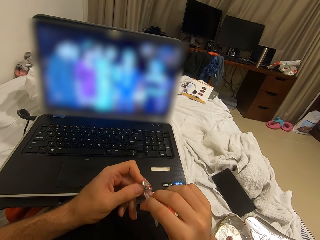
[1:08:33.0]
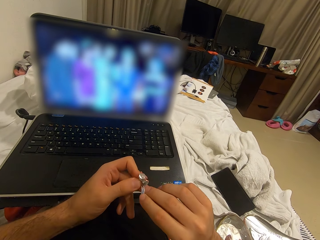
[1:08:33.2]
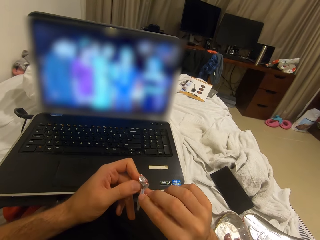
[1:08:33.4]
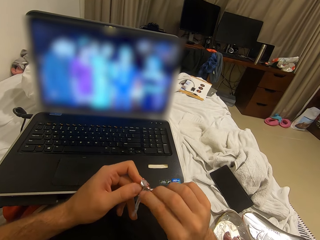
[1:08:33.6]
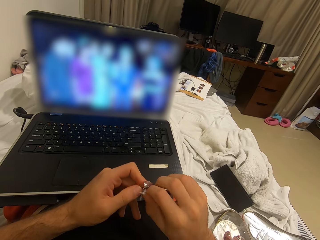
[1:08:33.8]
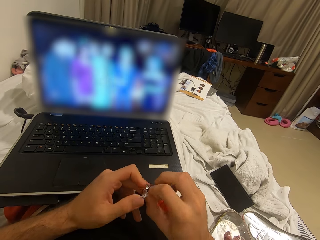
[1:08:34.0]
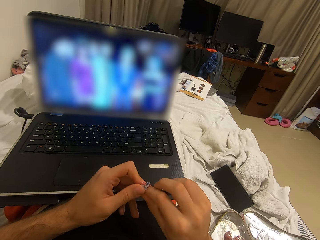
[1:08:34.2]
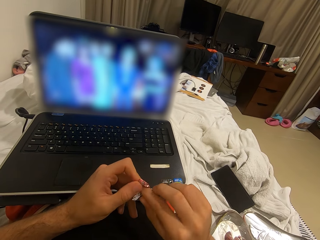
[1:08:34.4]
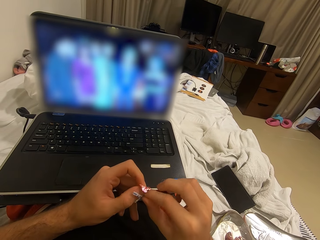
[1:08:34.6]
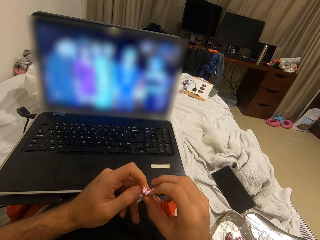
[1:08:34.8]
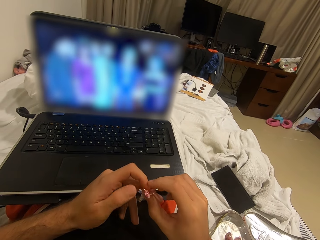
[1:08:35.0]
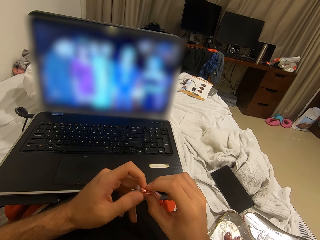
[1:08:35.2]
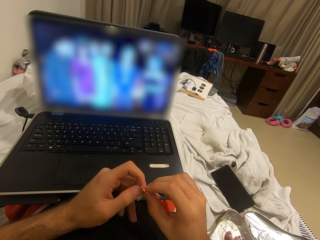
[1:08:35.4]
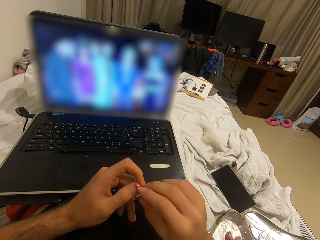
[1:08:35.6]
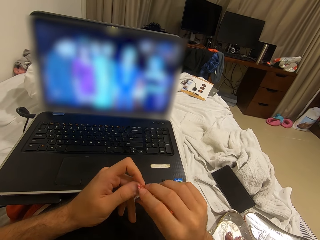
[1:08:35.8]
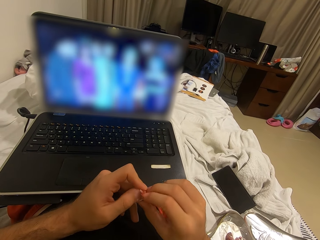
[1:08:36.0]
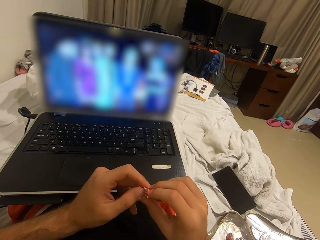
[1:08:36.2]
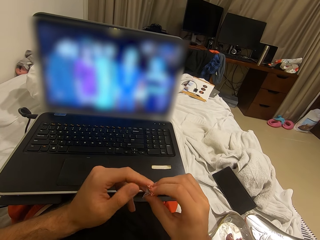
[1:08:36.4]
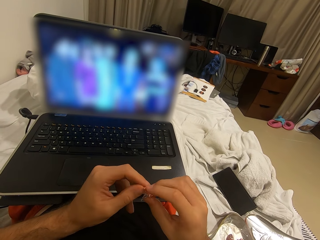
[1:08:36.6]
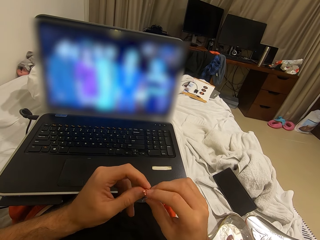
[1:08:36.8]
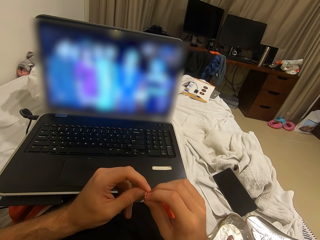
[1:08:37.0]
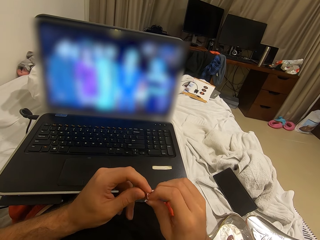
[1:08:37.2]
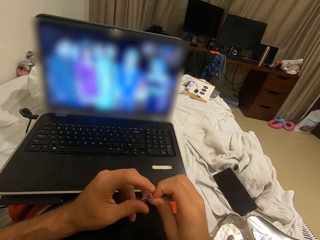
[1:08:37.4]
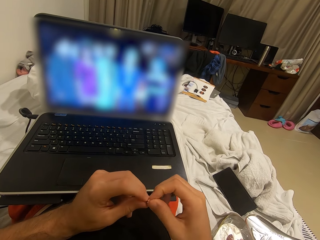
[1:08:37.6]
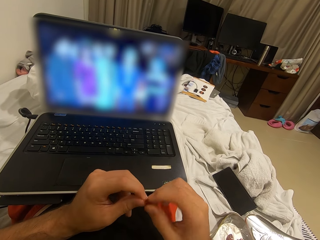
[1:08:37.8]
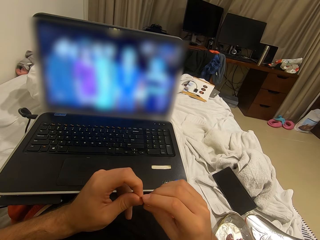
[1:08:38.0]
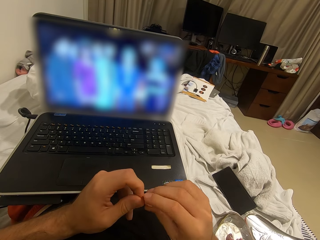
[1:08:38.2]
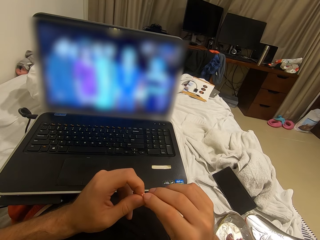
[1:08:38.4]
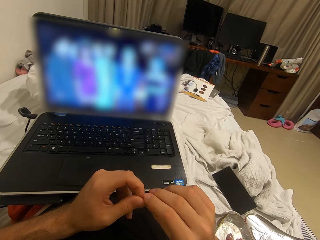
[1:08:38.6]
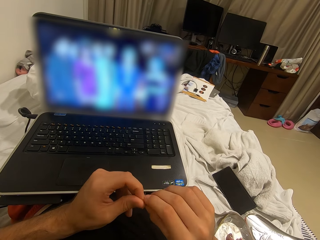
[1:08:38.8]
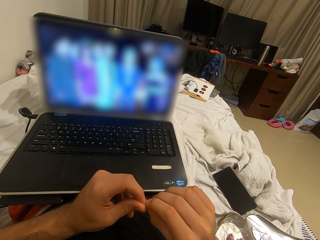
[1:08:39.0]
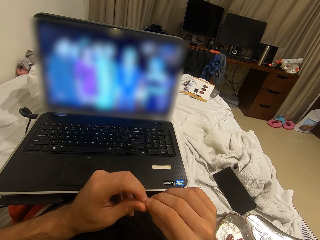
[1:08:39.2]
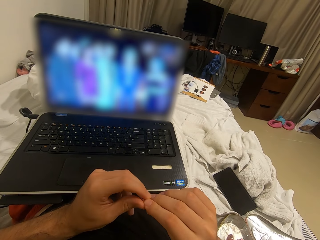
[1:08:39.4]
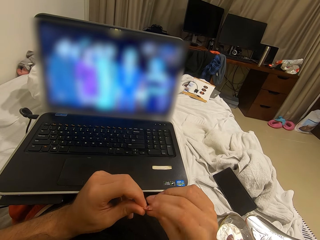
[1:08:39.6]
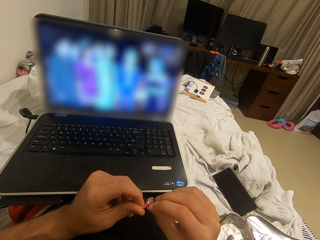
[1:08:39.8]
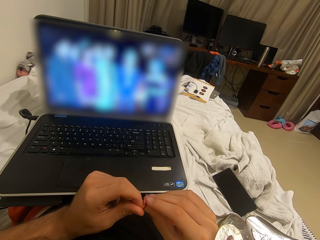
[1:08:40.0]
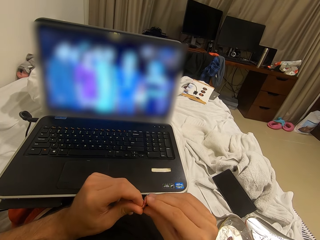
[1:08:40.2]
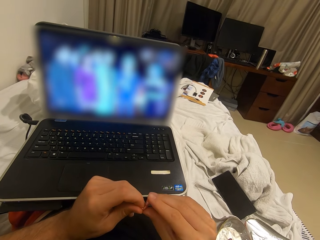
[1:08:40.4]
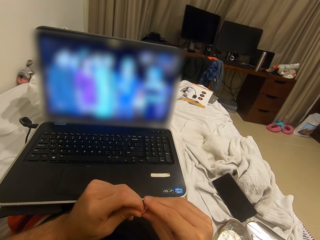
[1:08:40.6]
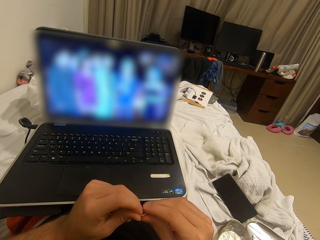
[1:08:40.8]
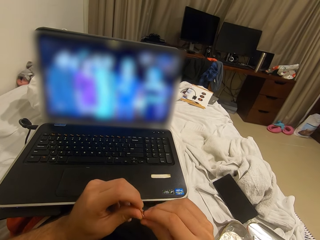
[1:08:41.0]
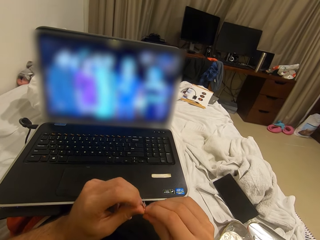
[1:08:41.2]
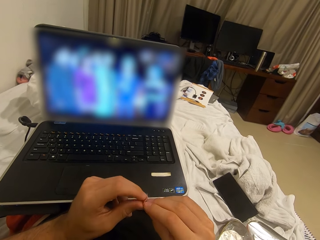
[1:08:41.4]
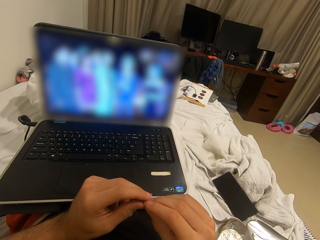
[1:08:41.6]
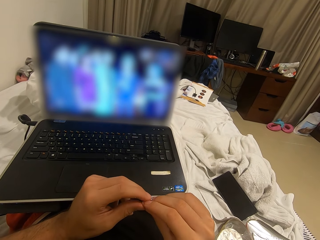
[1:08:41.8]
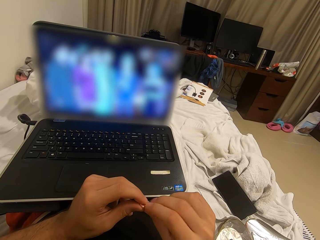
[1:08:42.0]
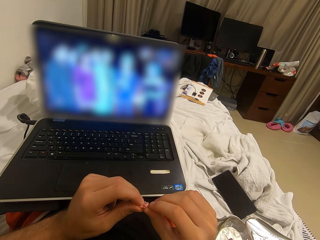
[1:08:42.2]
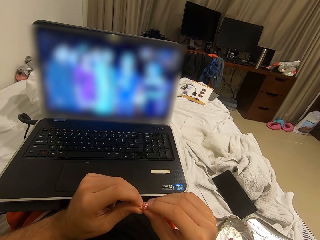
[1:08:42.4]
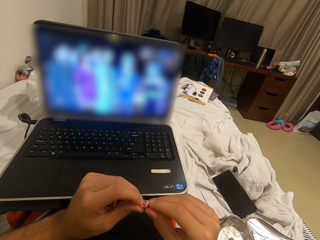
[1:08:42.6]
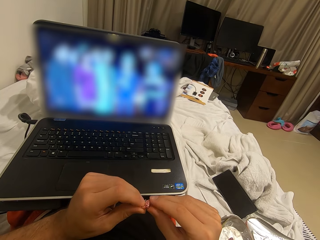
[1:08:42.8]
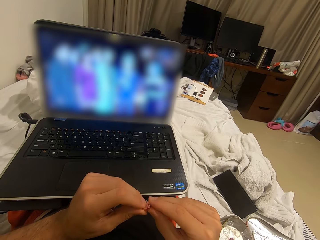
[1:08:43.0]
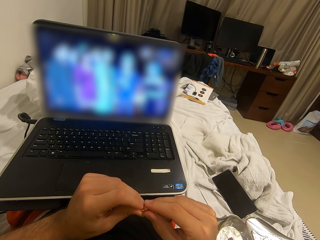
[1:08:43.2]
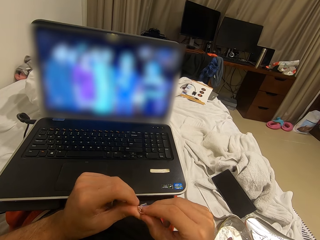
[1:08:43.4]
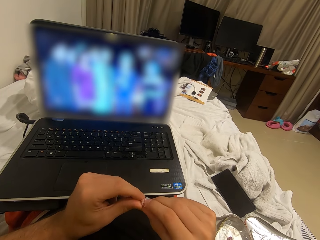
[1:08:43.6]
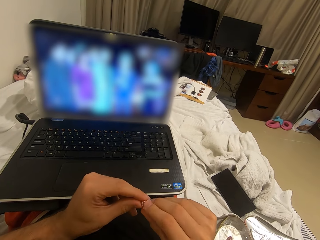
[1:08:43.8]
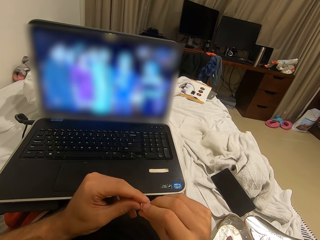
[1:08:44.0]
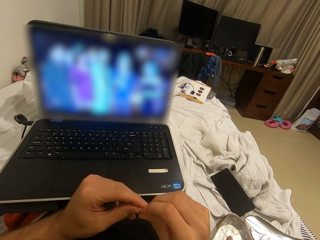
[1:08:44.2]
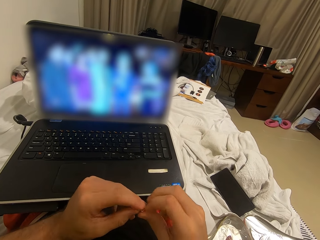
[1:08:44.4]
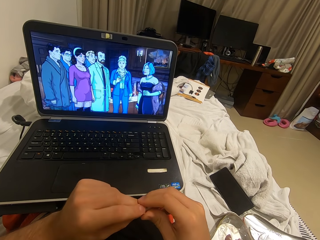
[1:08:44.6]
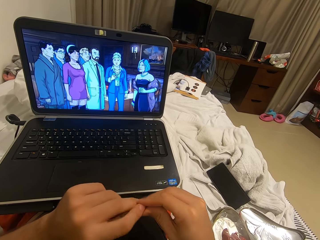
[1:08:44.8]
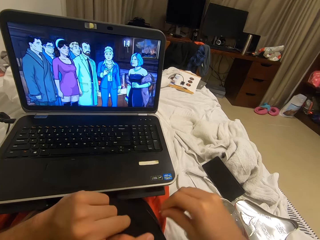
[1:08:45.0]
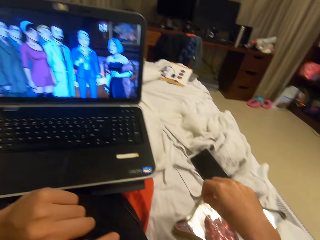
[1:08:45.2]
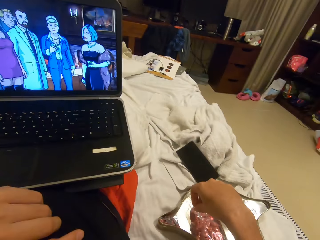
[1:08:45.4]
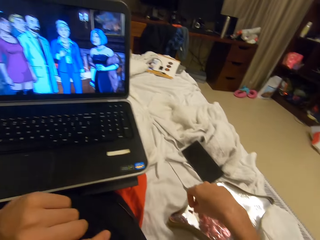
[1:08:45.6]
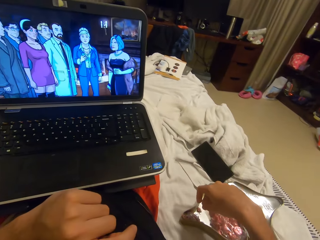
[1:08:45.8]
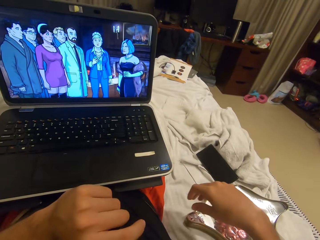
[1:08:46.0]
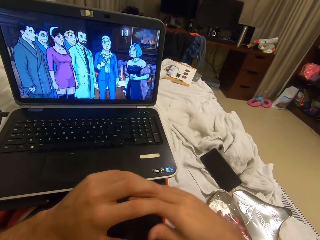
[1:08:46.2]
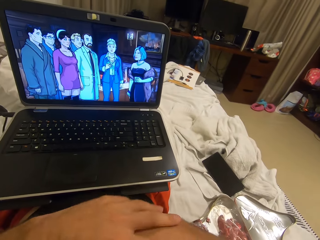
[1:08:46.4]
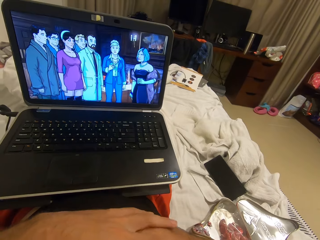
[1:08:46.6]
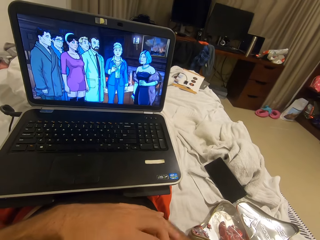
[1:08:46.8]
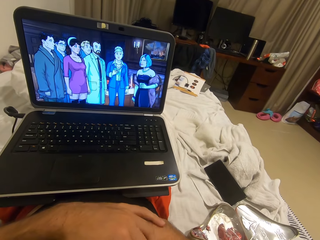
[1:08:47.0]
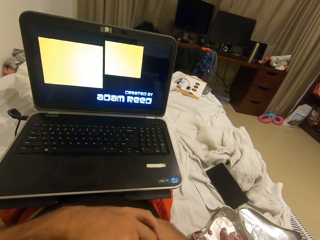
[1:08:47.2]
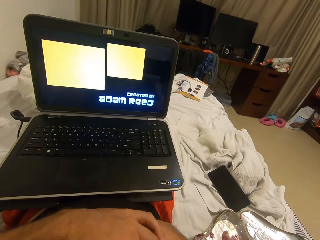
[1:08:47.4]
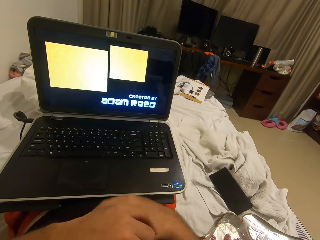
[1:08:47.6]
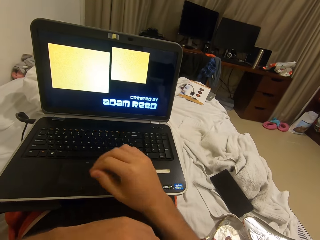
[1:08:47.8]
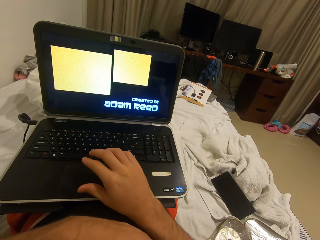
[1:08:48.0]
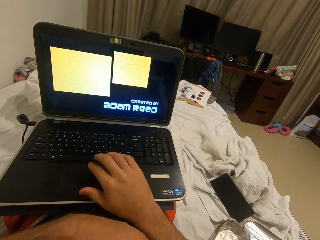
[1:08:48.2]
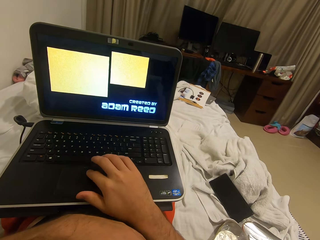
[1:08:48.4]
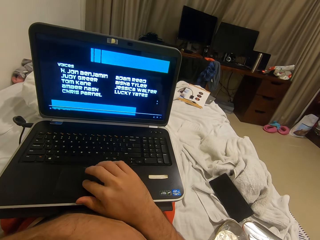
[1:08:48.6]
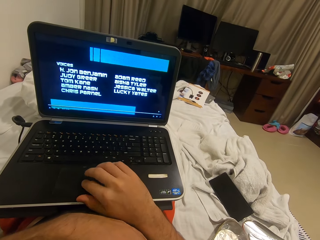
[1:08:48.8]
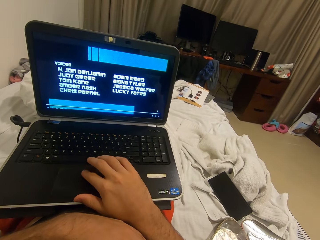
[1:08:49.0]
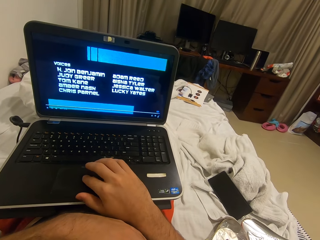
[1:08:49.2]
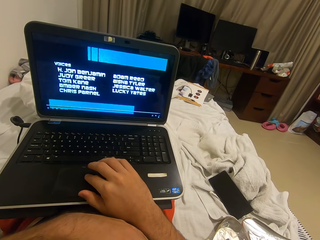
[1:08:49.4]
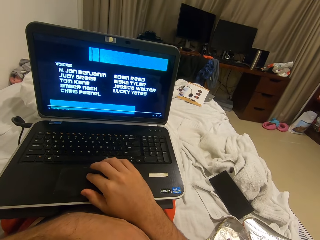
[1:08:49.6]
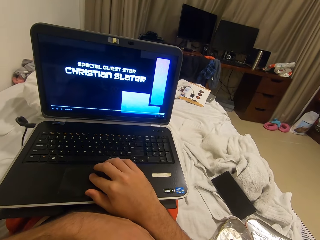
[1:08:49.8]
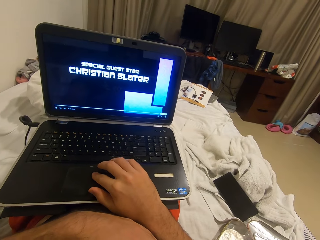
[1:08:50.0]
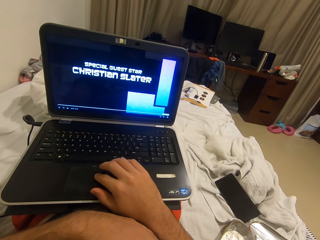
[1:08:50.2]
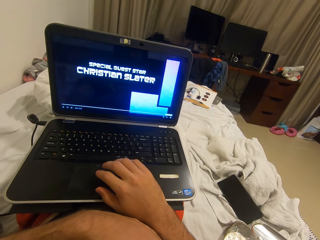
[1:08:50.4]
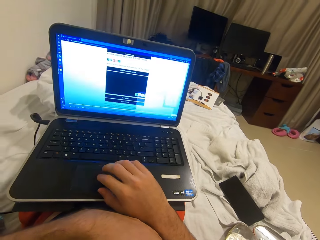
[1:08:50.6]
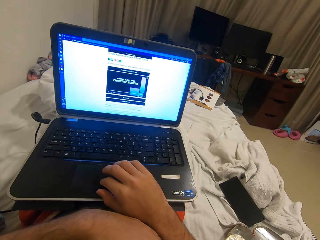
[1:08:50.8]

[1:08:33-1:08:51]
The camera wearer folds the paper. He puts the candy wrapping in the candy box. He folds hands. He operates the trackpad of his laptop with his right hand. He moves the laptop cursor.
